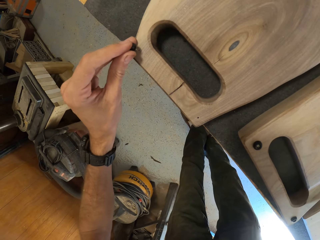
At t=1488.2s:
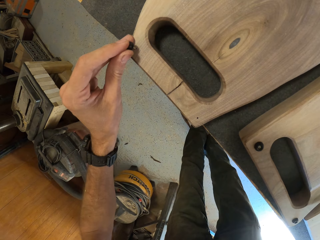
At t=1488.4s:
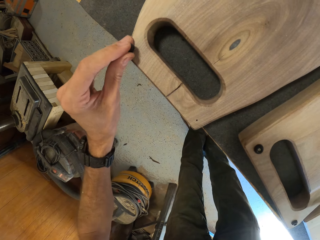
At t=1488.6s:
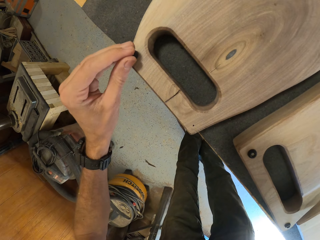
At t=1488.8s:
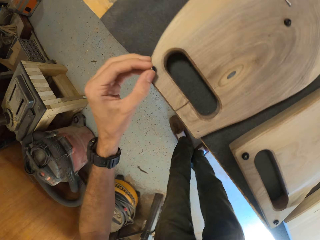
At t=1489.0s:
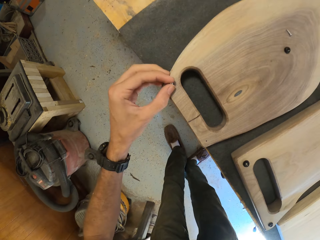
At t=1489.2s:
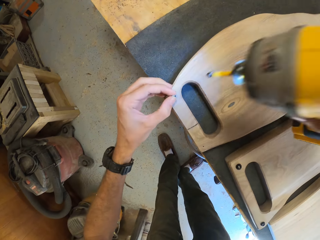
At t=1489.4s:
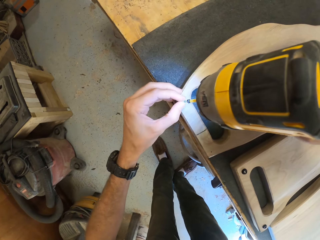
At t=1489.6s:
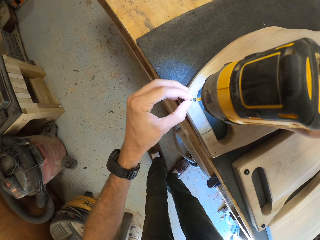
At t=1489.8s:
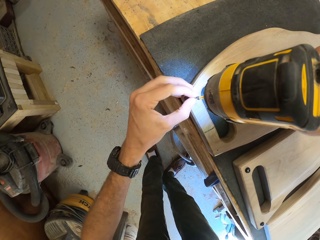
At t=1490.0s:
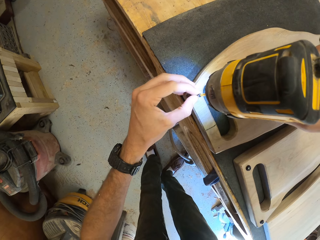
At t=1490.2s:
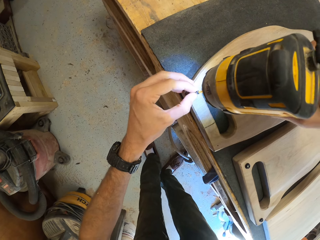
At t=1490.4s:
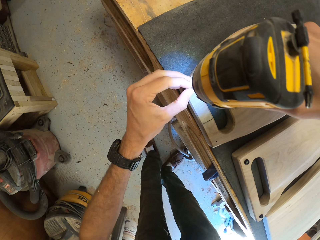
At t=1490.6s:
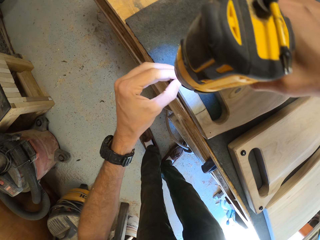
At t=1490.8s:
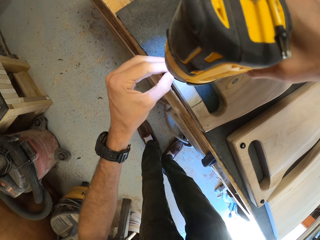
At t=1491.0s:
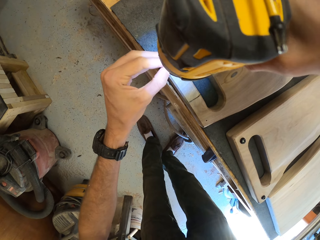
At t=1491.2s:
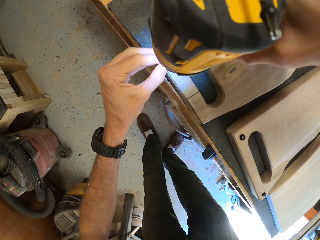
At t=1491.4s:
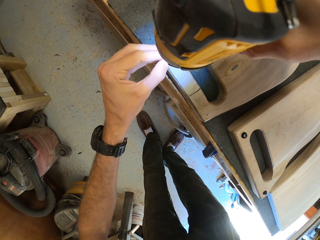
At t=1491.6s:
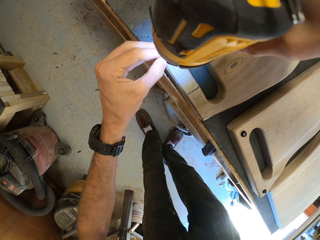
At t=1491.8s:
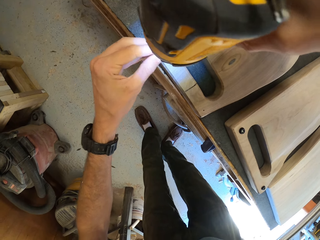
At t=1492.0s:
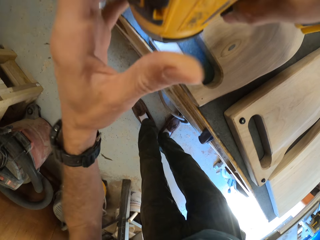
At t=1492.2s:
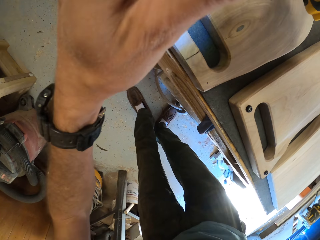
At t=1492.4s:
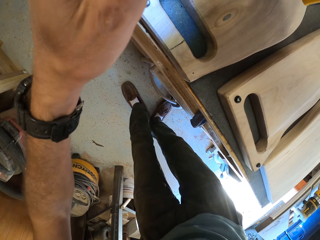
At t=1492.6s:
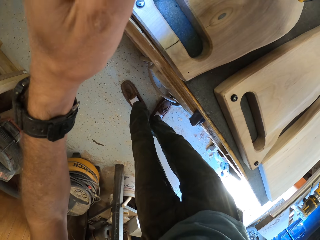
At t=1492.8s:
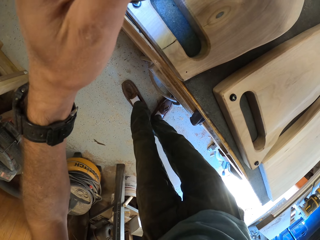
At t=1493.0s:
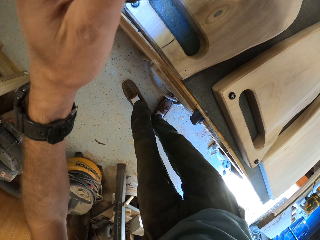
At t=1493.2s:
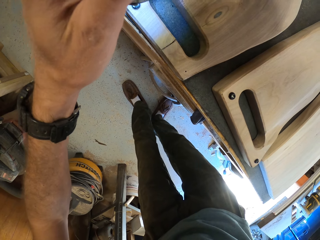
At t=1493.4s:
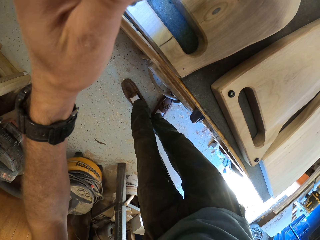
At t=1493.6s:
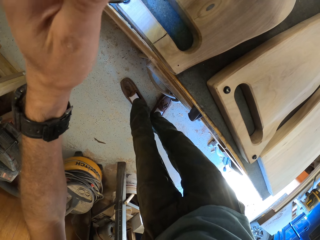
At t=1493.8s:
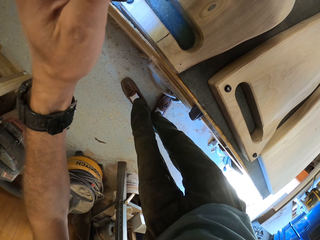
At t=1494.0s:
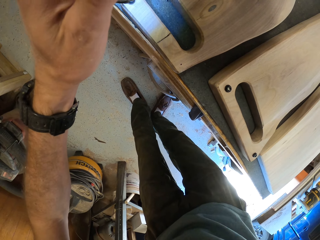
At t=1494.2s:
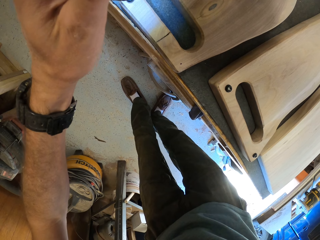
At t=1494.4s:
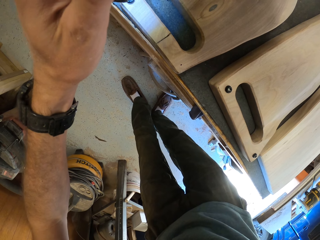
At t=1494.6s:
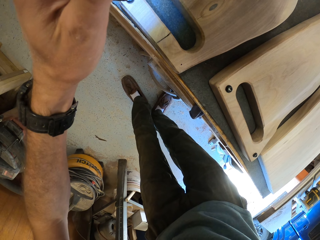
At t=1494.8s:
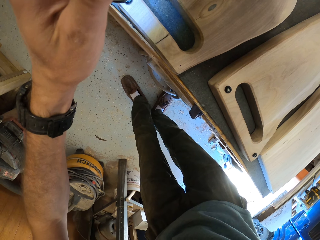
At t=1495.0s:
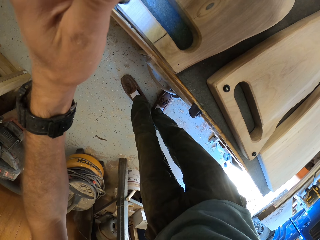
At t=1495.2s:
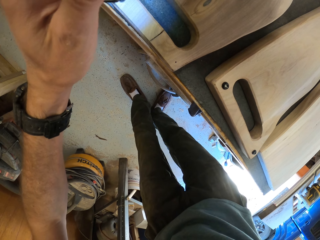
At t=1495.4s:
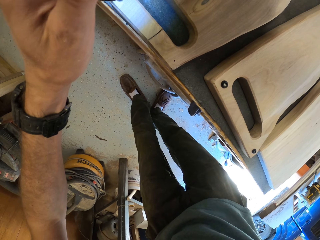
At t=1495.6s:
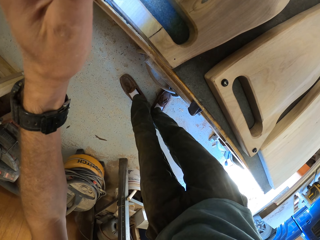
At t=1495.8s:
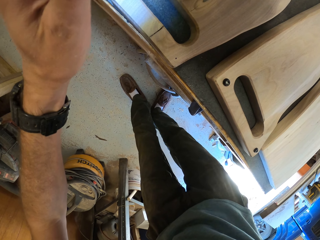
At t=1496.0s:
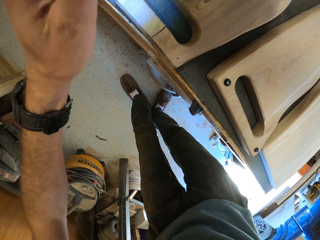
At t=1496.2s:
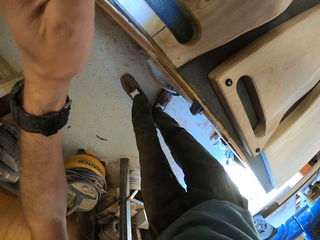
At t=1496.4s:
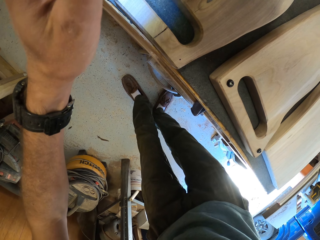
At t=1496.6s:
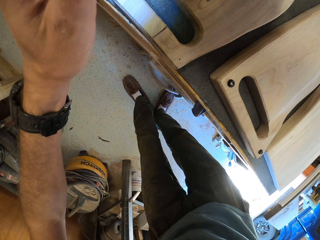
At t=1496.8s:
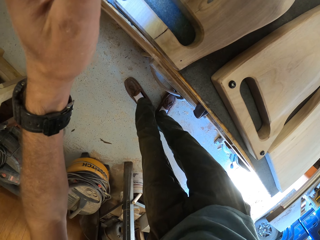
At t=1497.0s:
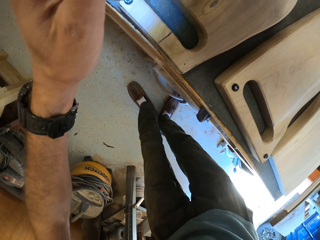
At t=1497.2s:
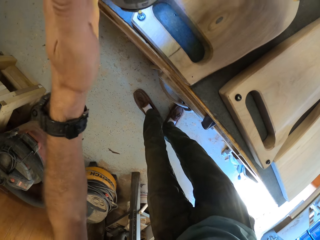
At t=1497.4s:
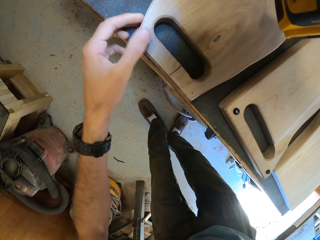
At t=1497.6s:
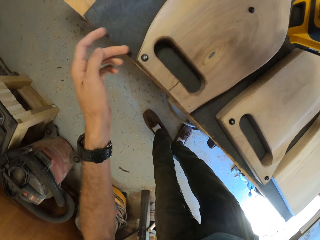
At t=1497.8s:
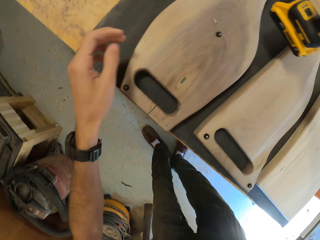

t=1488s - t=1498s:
The camera wearer grabs the hand drill from the table with his right hand. He fastens the screw and washer into the third piece of wood with the hand drill in his right hand. He places his left hand on the hand drill.

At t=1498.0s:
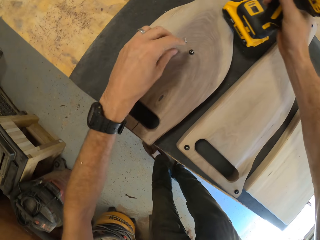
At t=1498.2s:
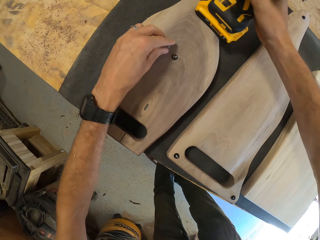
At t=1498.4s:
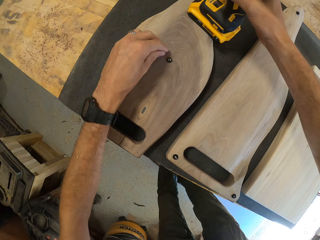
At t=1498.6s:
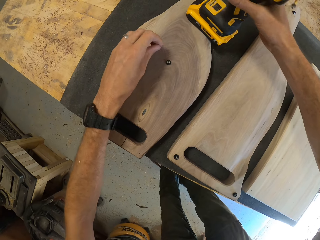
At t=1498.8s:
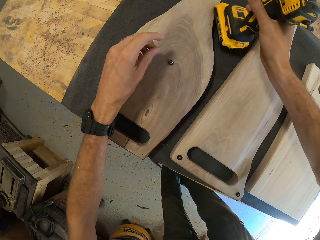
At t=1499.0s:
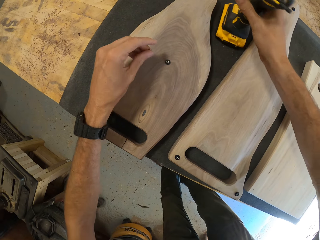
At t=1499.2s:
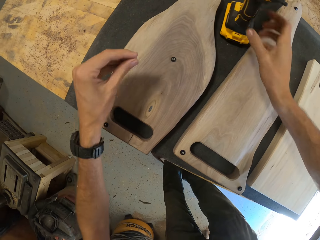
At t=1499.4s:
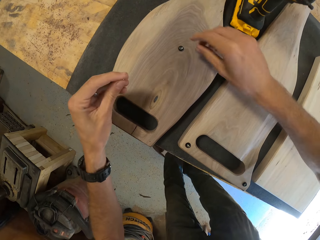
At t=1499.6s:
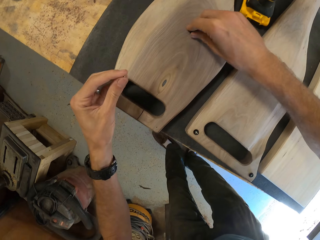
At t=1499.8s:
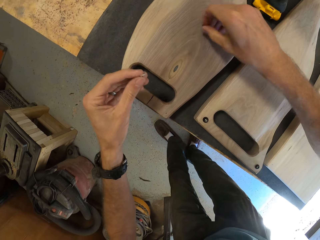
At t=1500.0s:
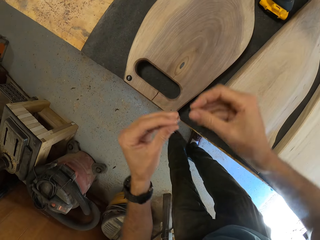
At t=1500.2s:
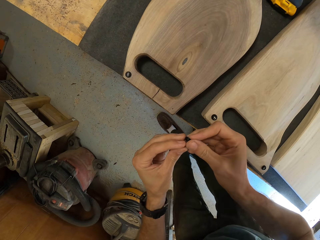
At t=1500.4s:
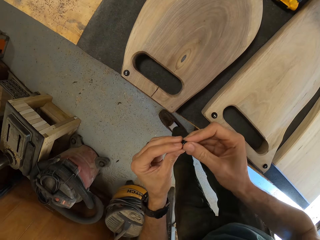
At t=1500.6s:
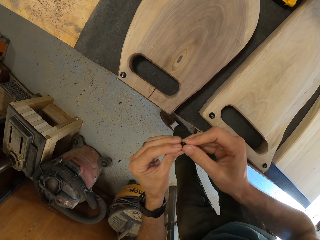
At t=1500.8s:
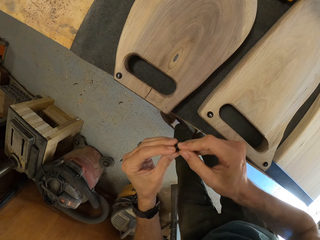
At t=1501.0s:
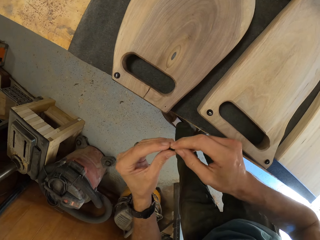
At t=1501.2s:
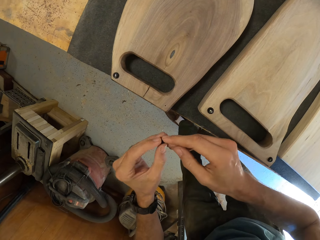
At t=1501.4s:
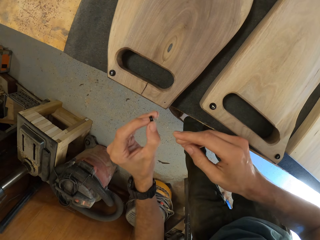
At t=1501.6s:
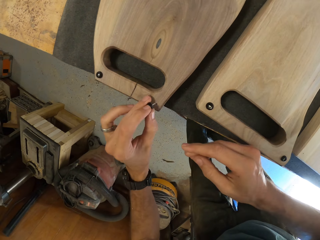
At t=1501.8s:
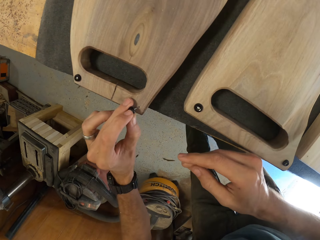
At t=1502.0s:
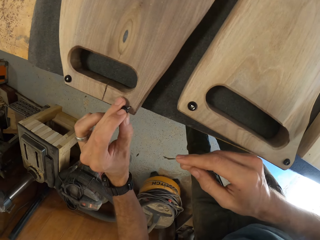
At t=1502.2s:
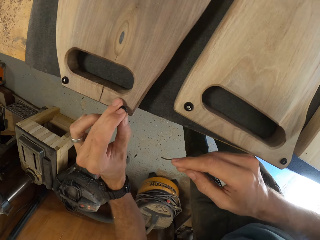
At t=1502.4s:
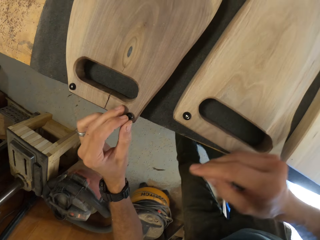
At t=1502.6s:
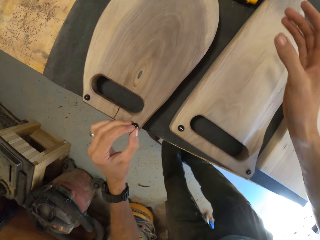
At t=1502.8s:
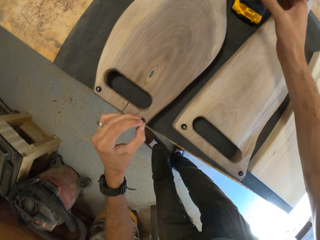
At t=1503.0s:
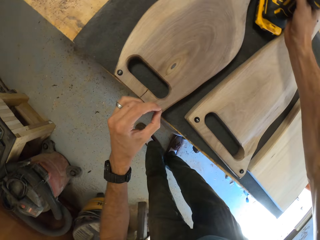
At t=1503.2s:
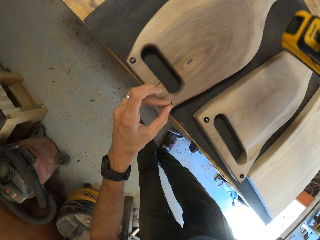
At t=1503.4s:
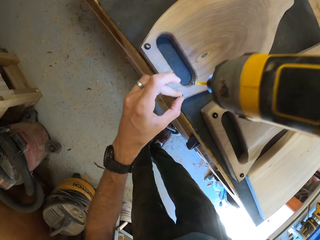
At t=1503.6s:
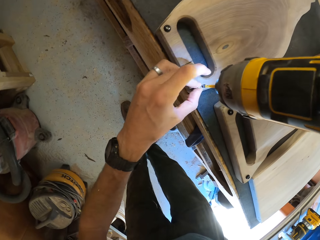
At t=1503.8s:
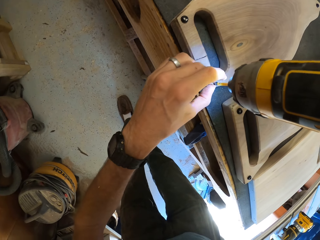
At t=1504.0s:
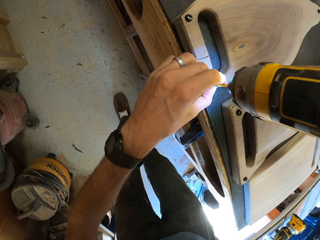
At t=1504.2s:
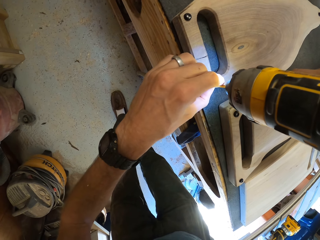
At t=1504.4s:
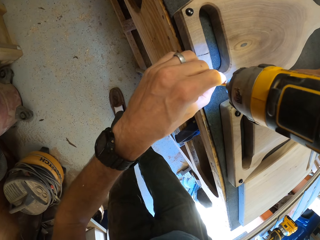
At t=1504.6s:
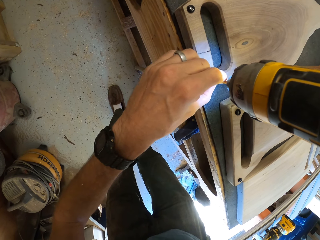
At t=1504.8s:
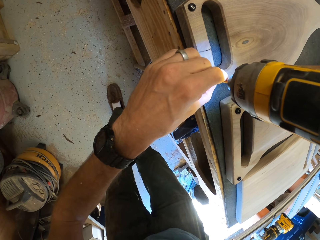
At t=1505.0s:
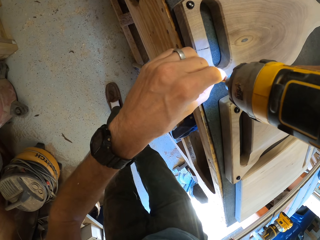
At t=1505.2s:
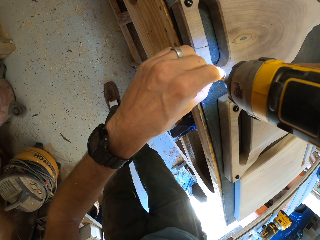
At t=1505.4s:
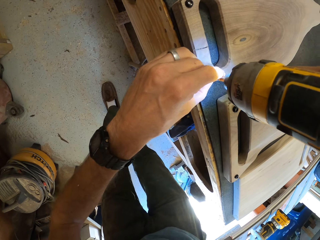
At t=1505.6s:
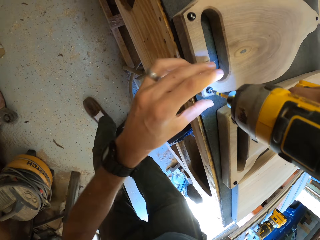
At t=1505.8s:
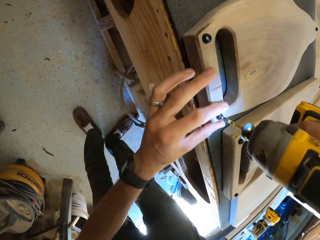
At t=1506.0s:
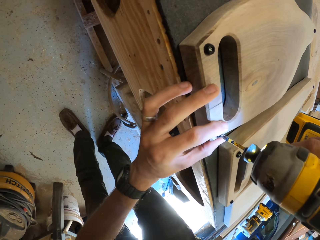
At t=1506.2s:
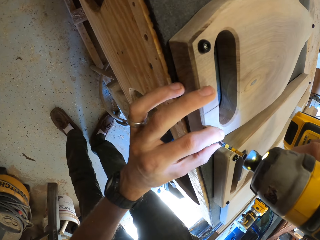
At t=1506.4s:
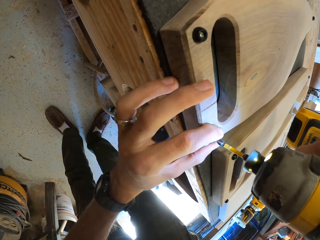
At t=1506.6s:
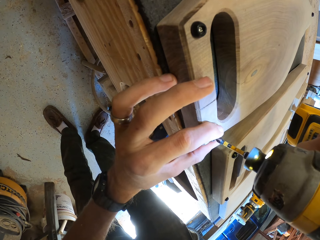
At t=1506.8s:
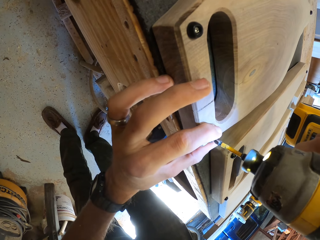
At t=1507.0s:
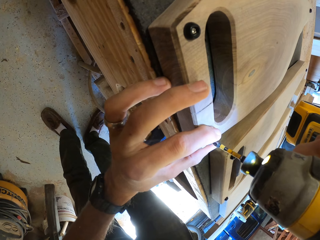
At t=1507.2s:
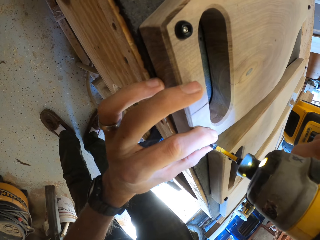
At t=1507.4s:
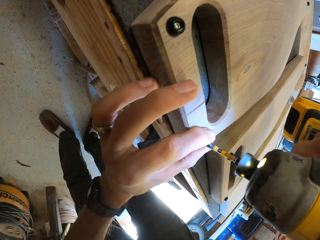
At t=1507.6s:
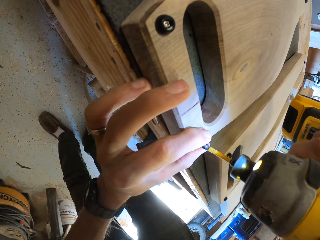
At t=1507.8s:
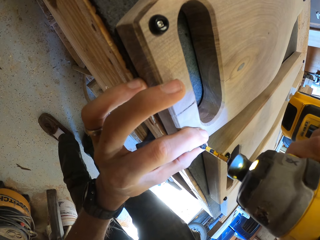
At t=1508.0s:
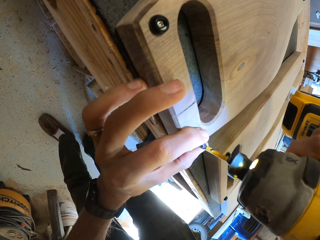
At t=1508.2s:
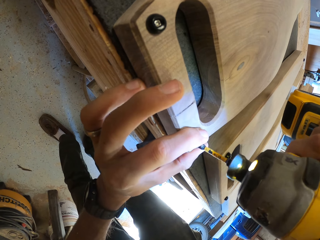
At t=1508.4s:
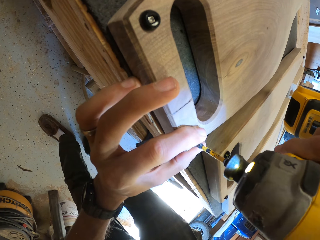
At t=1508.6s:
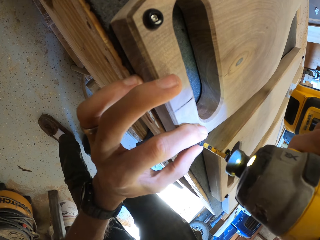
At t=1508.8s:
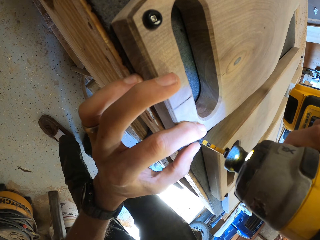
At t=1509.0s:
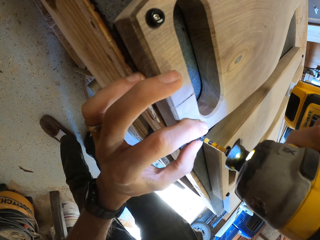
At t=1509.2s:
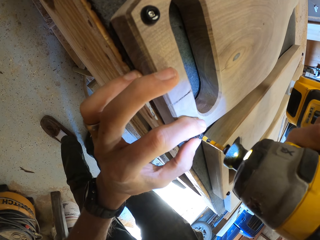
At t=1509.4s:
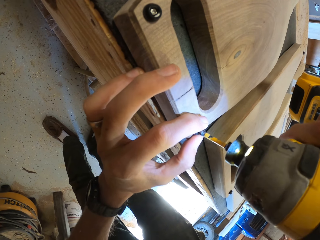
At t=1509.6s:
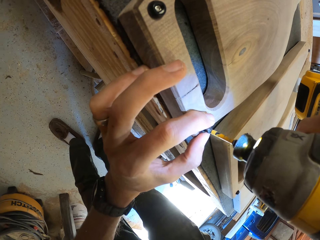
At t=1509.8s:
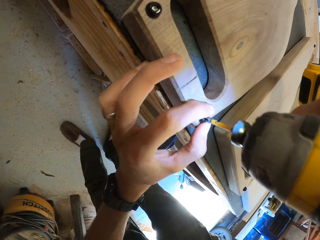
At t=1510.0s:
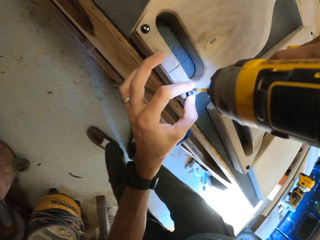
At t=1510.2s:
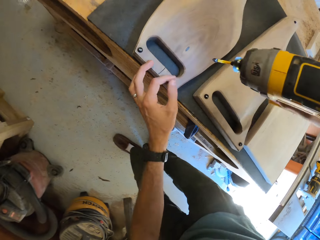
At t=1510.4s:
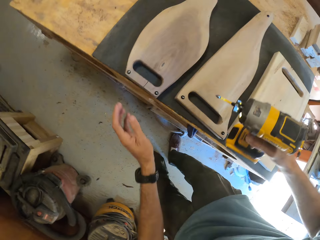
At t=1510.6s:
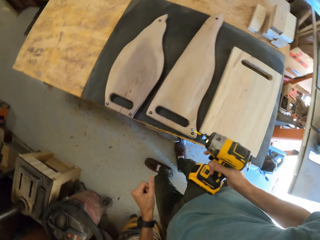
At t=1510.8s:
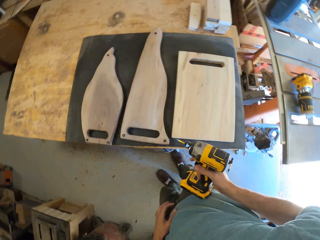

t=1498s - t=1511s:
The camera wearer picks up a screw from the third piece of wood with his left hand. He drops the hand drill on the table with his right hand. He picks up a washer from the third piece of wood with his left hand. He inserts the screw into the washer with both hands. He places the screw and washer on the third piece of wood with his left hand. He grabs the hand drill from the table with his right hand. He fastens the screw into the third piece of wood with the hand drill in his right hand.
